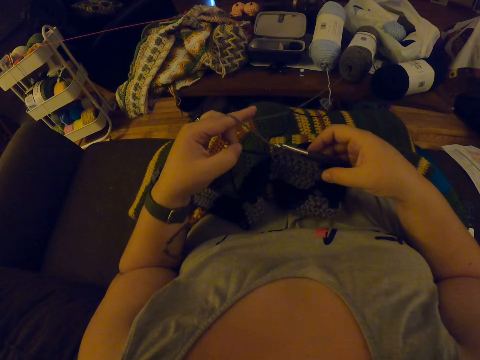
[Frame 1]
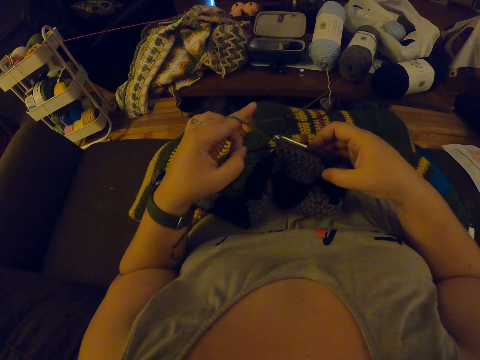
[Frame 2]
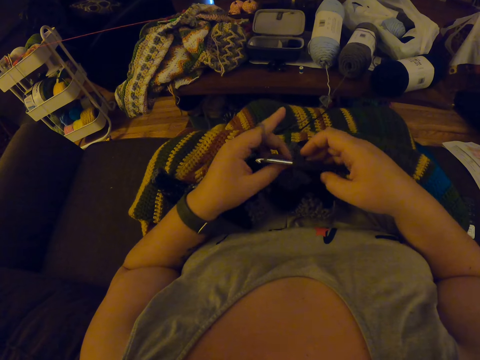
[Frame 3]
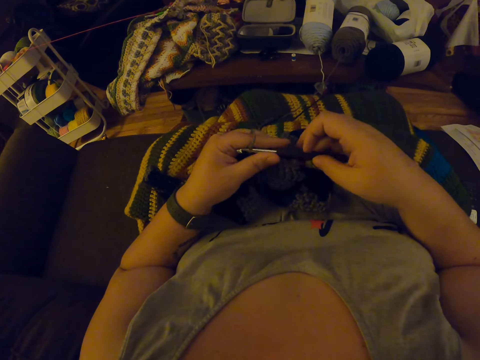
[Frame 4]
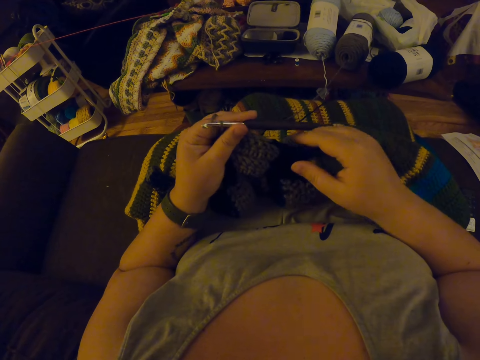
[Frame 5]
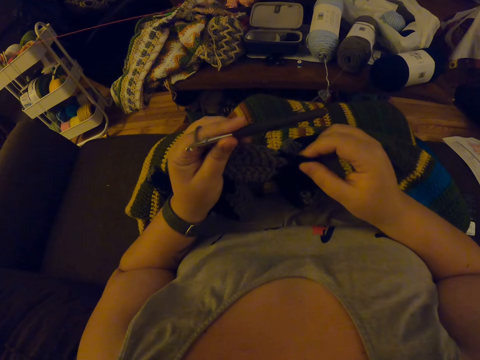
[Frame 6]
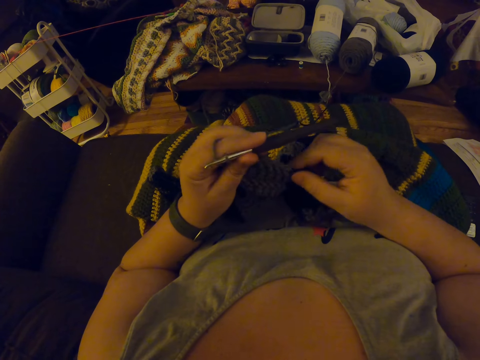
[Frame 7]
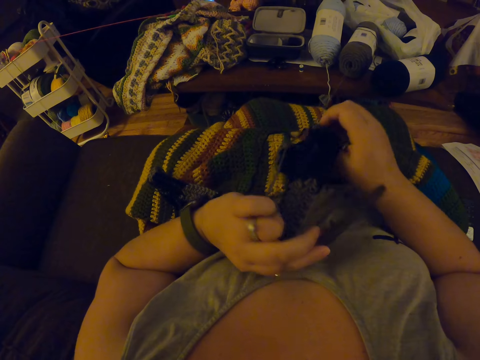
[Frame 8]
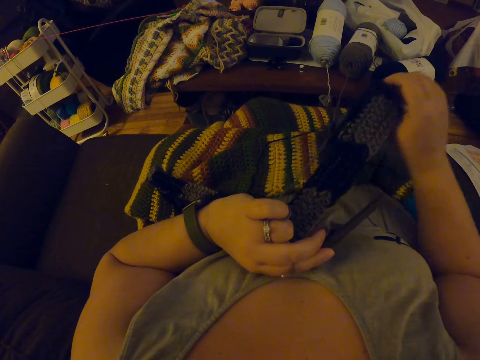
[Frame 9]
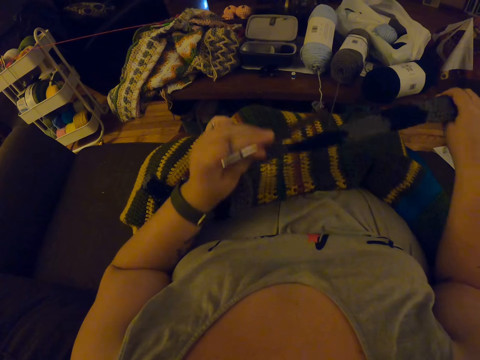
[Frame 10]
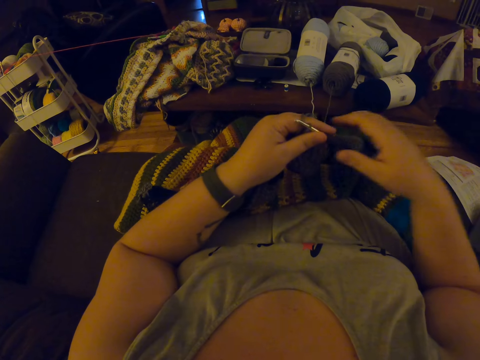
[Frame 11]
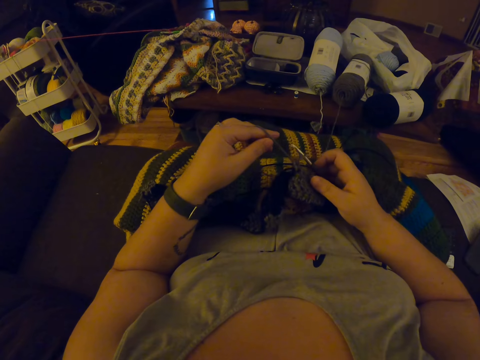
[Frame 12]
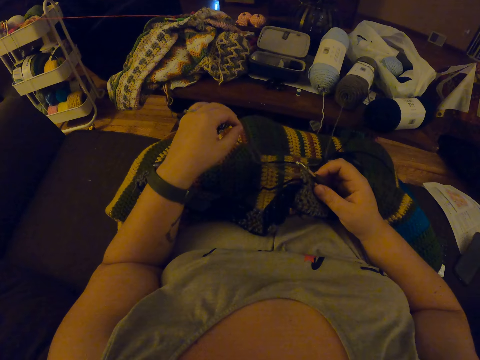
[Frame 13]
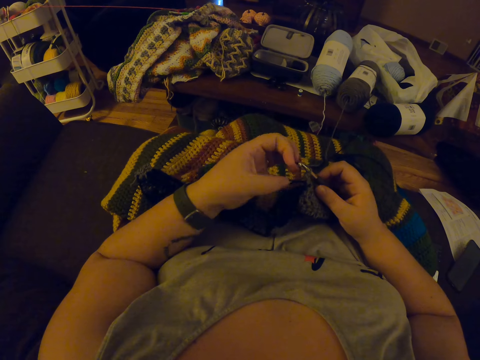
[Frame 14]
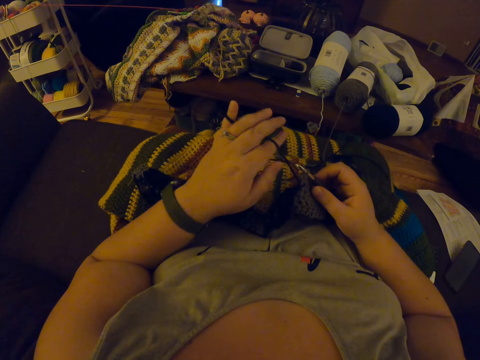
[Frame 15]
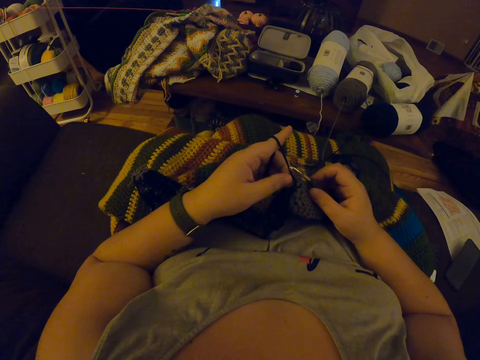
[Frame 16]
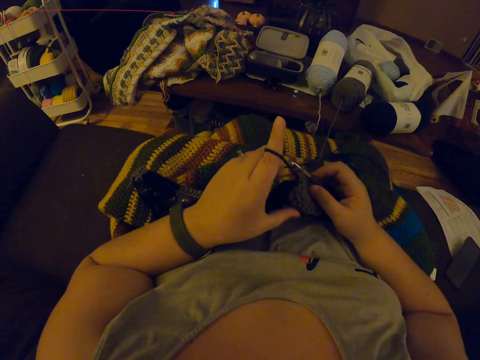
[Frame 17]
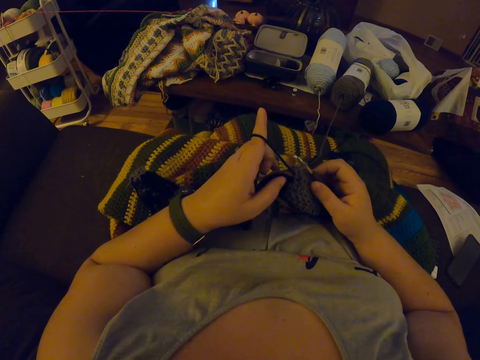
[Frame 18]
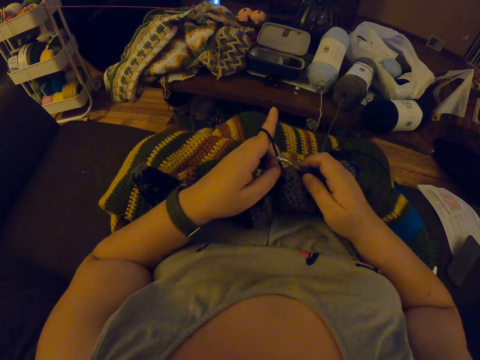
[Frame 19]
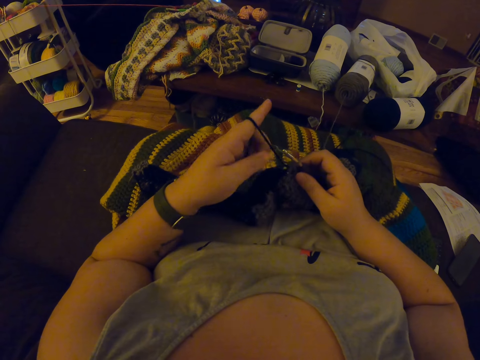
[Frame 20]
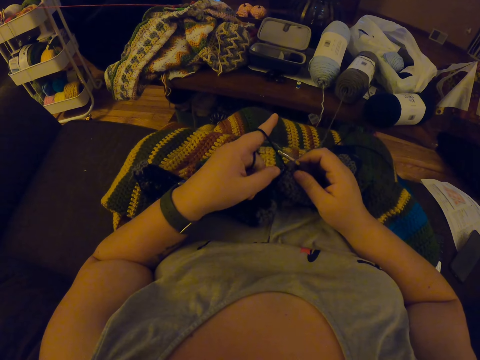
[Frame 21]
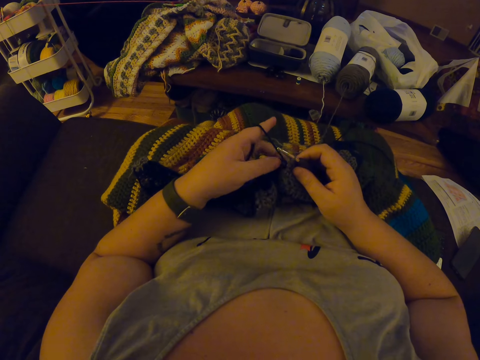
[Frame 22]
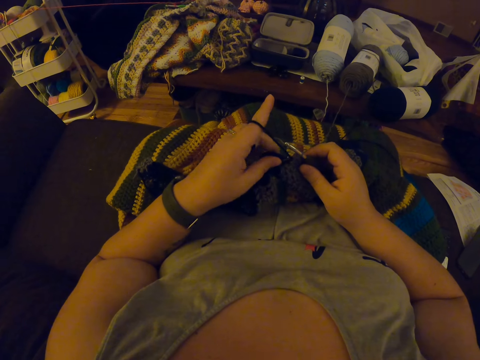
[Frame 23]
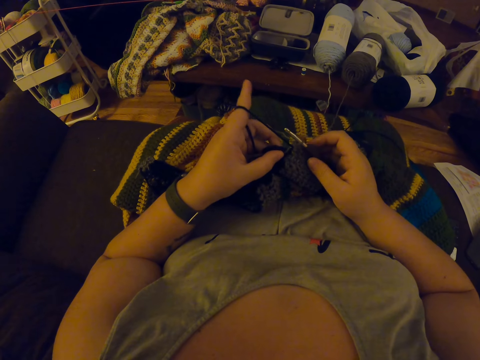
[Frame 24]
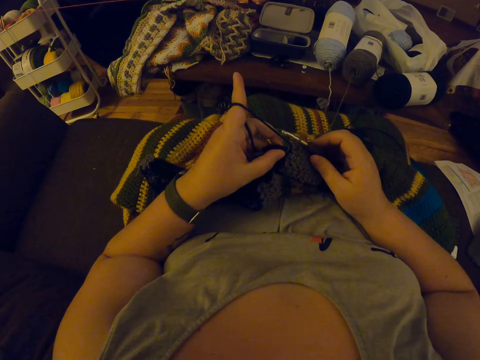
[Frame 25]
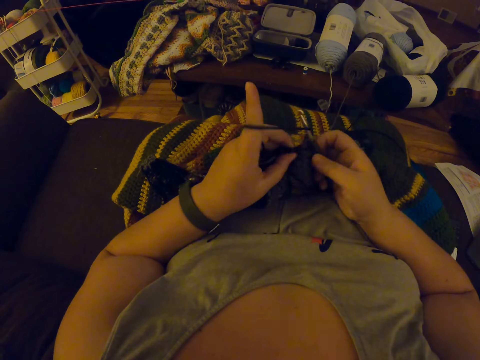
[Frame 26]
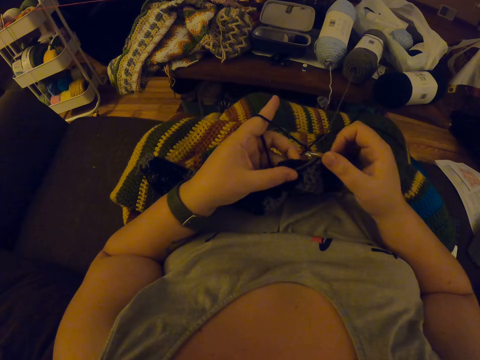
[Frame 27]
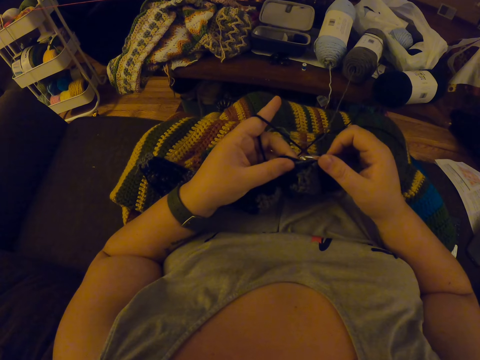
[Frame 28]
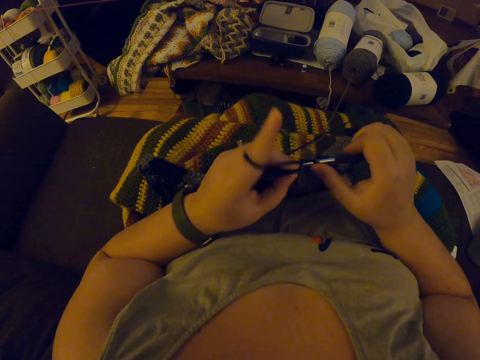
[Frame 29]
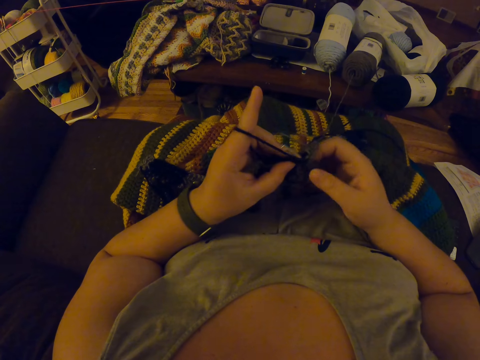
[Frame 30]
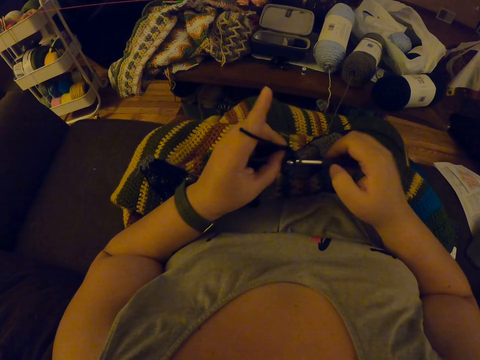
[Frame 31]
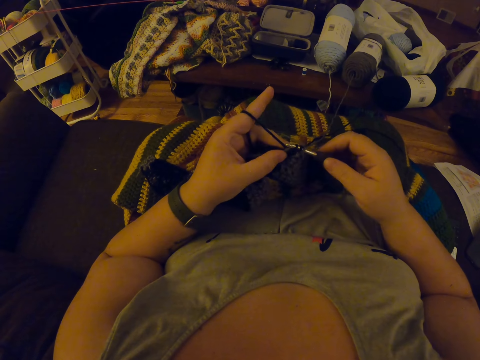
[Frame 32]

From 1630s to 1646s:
The camera wearer passes the crochet hook from her right hand to her left. She adjusts the yarn with her hands. She stretches the fabric. She adjusts the yarn with her left fingers. She passes the crochet hook from her left hand to her right. She crochets with the yarn.
